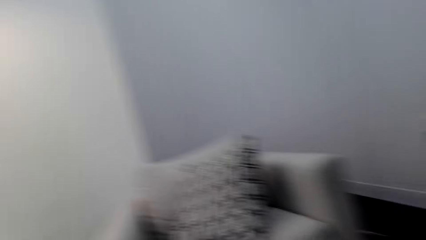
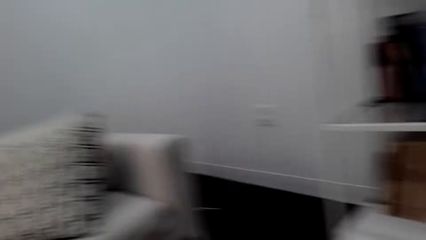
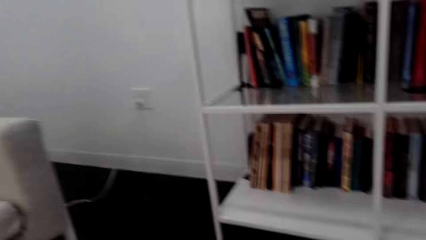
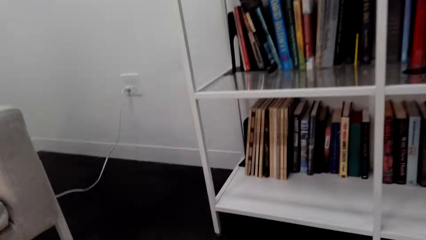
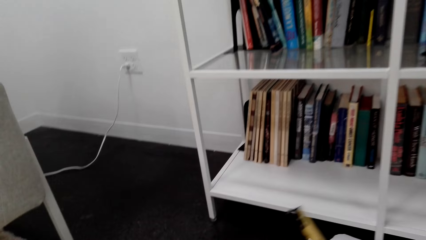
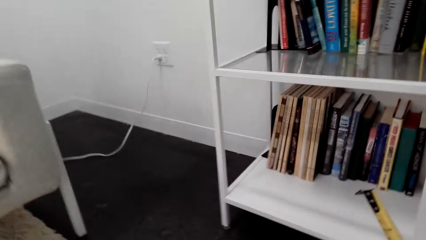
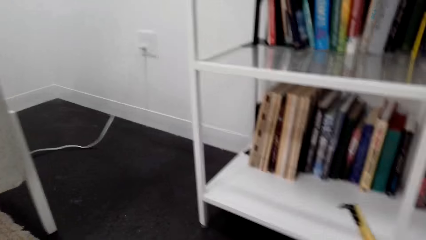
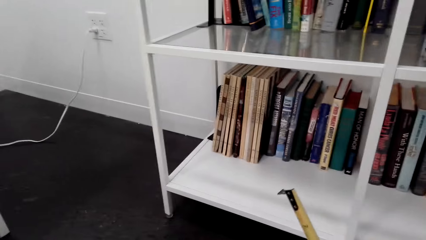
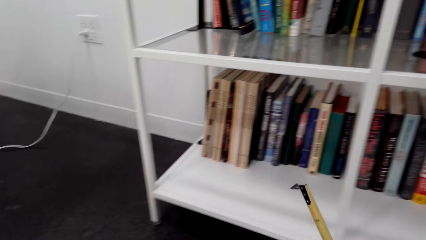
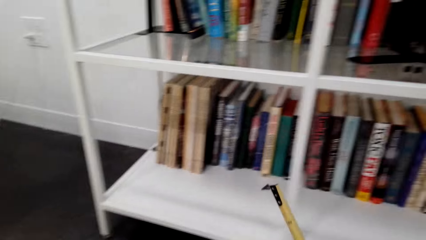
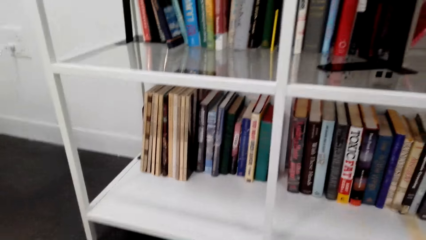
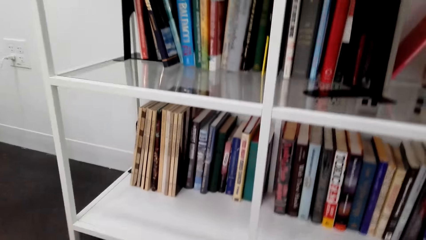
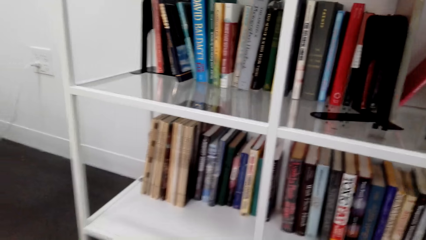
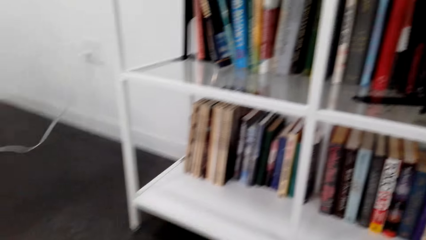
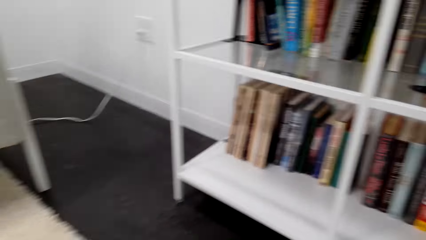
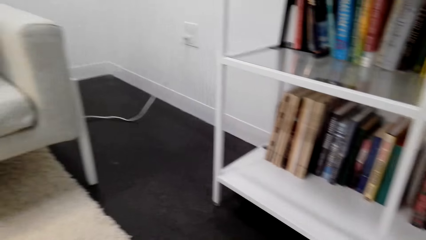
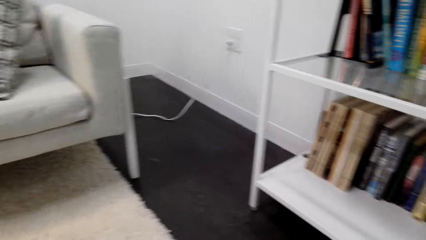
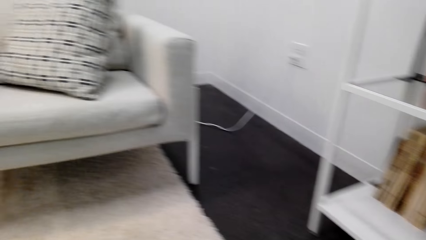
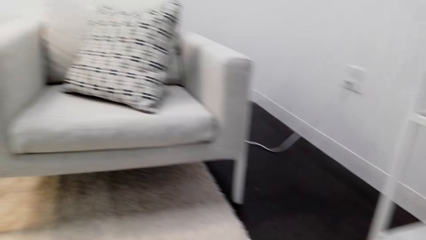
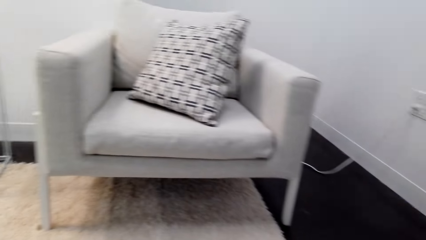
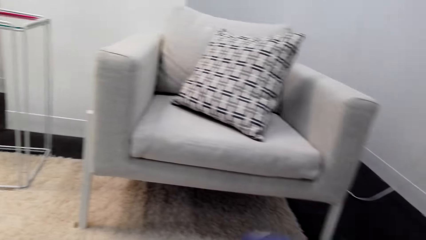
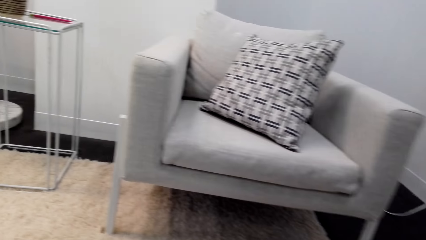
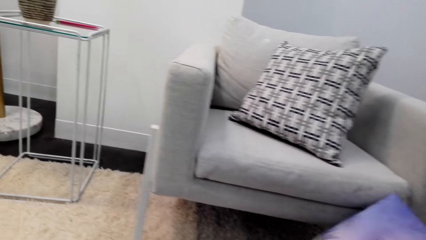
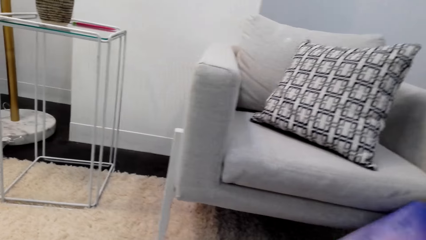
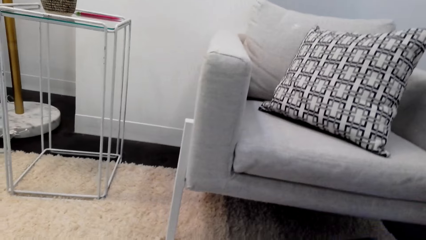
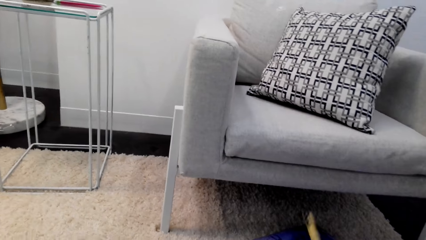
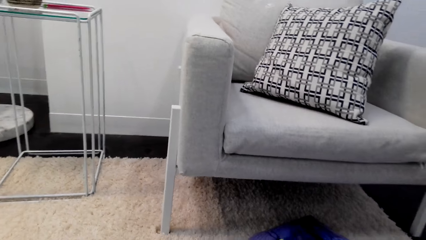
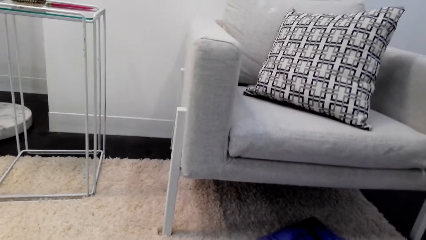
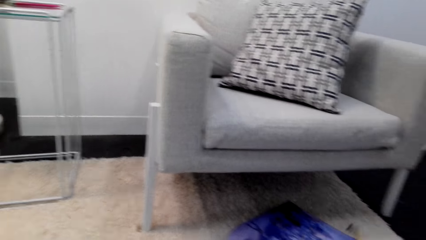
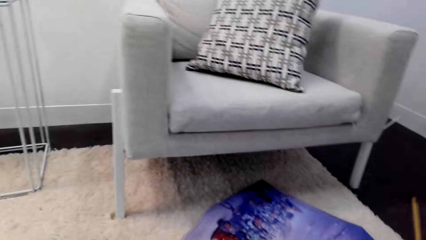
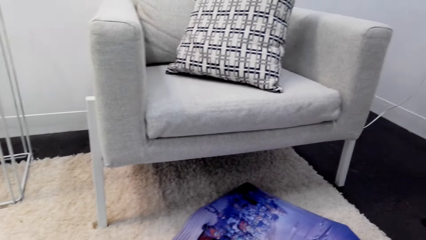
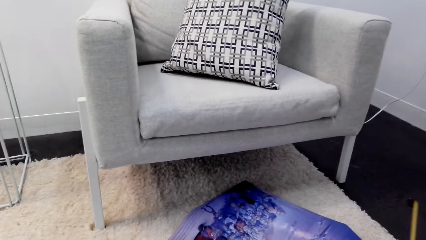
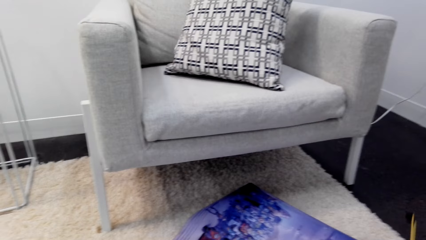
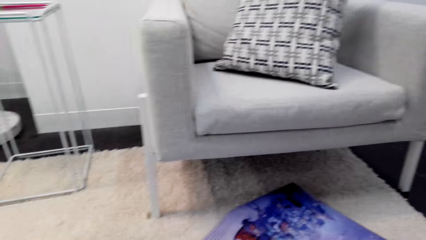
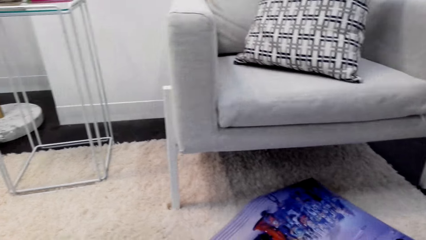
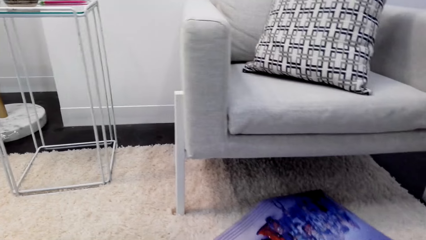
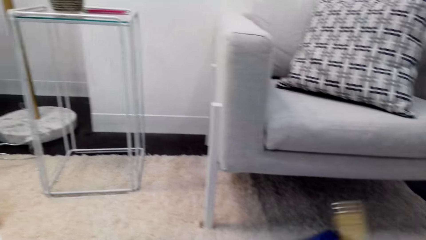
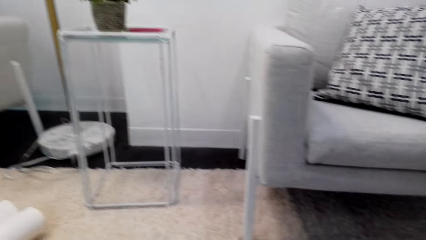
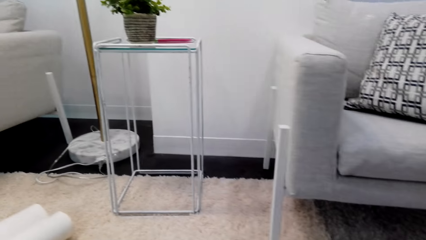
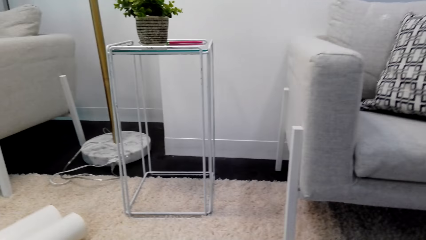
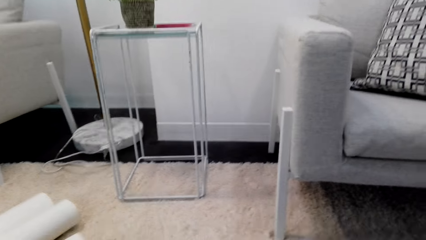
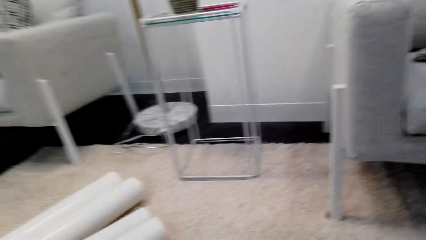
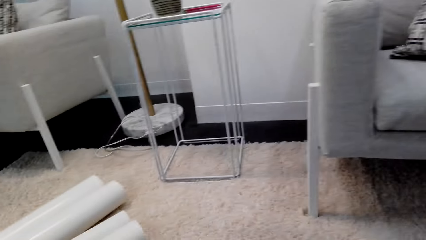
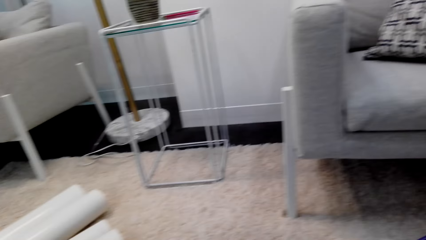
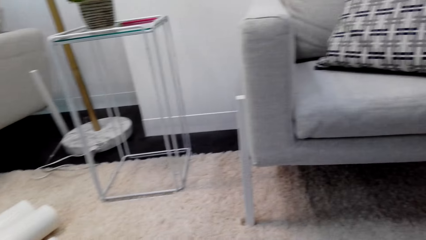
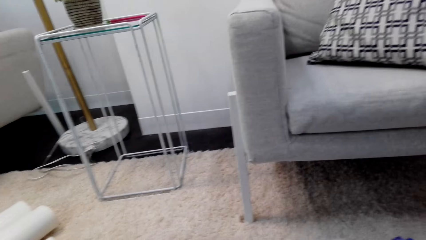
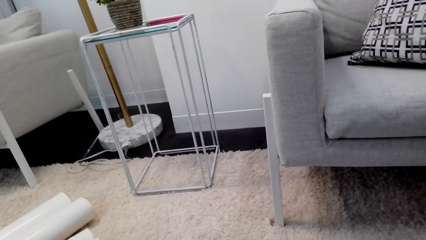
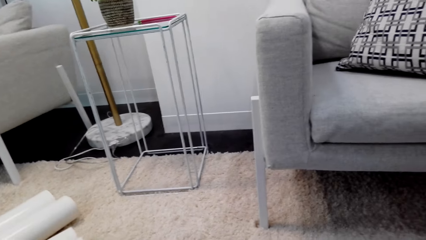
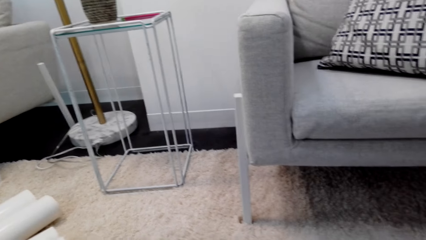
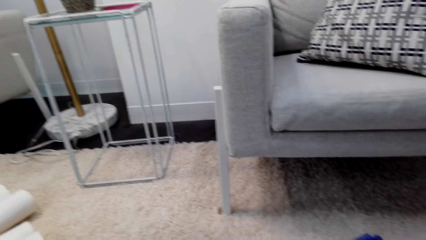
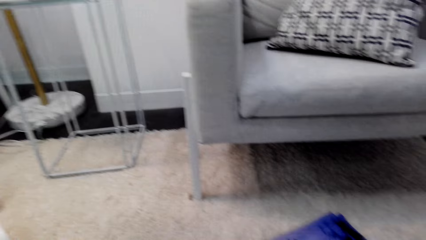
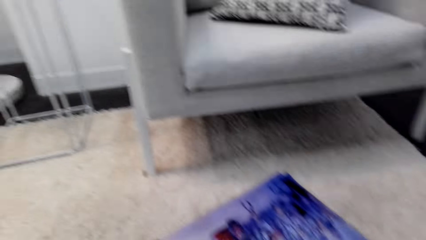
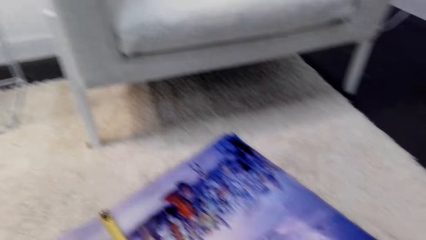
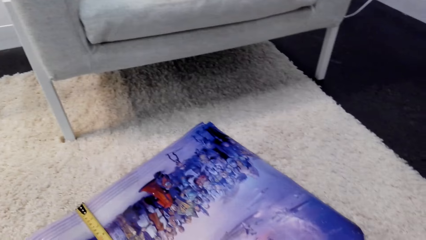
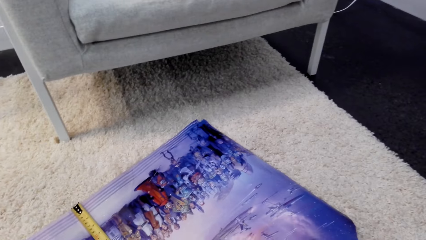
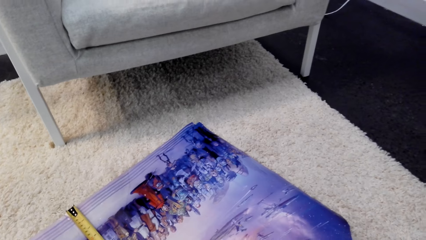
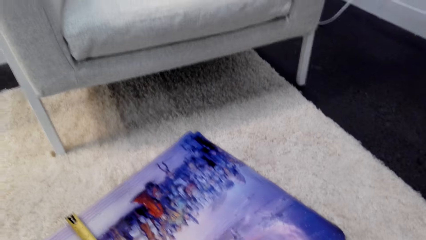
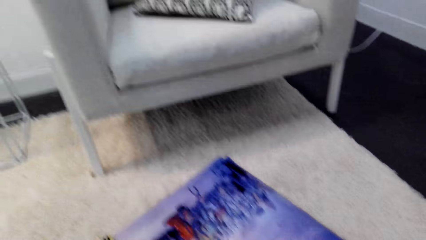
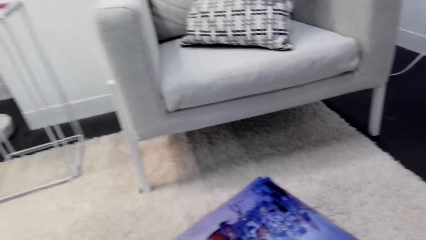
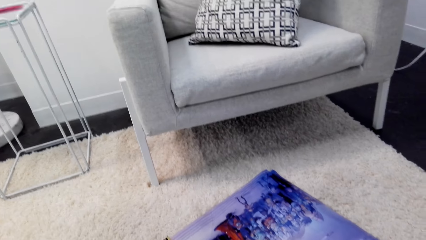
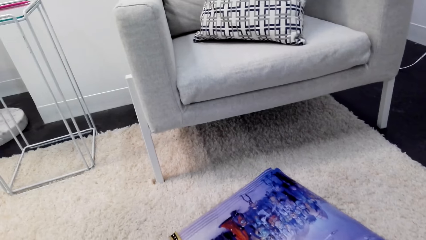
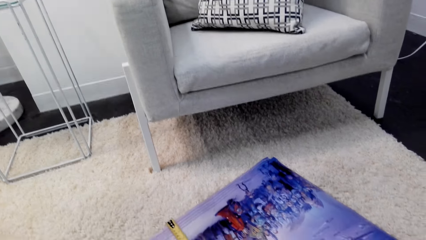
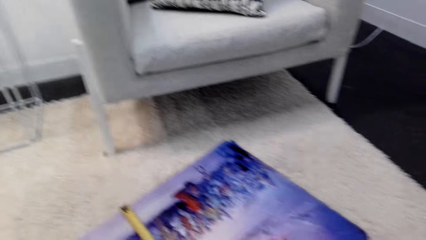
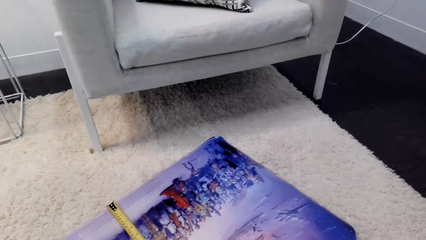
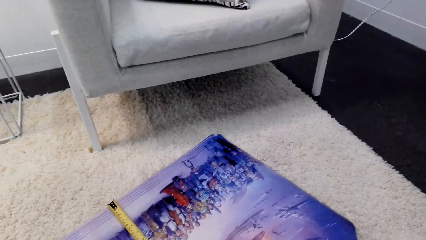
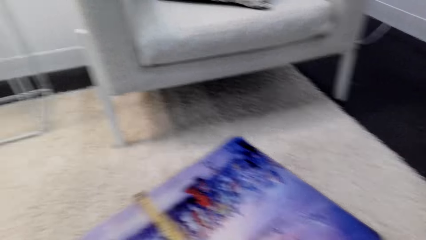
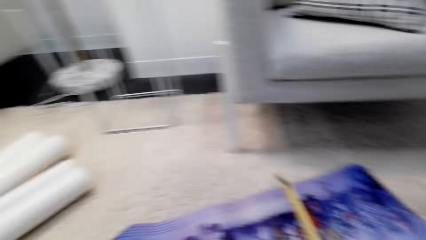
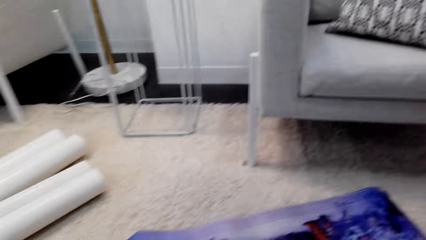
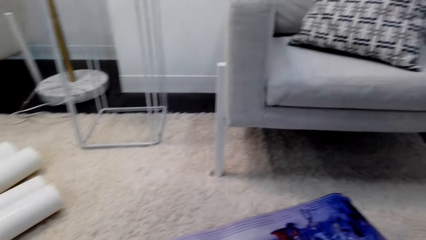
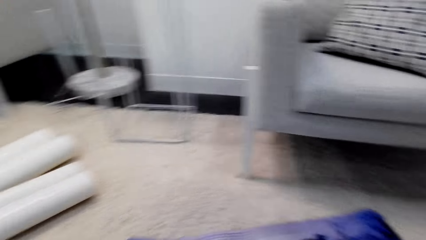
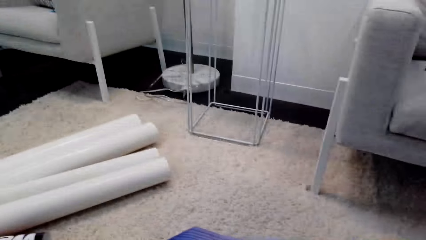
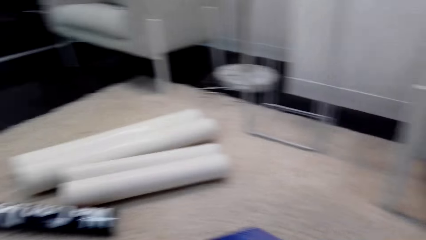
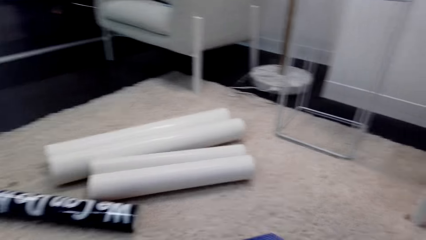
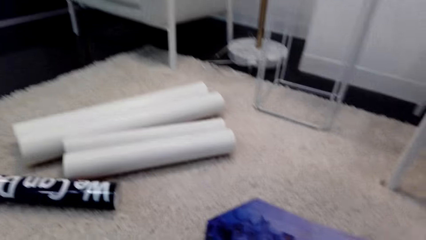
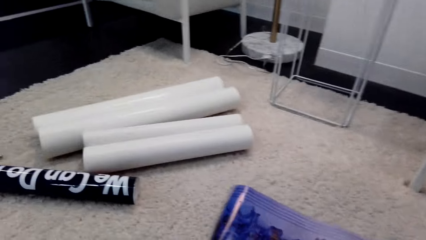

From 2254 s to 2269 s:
The camera wearer dialogues with a person. They move around the house. They look around the house. They measure on the art or wall sticker with a tape measure.
